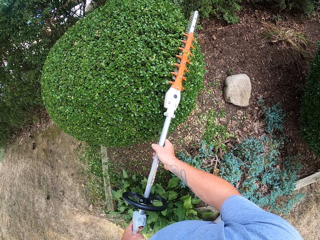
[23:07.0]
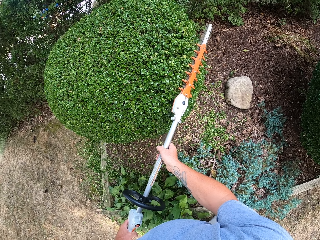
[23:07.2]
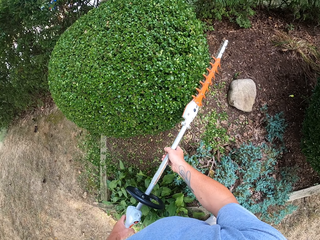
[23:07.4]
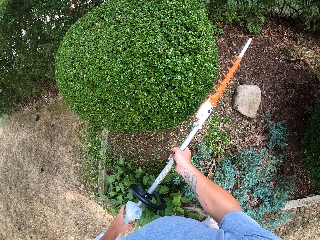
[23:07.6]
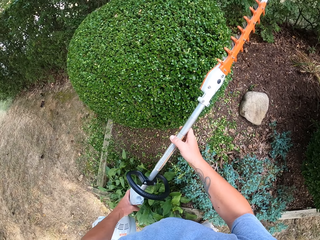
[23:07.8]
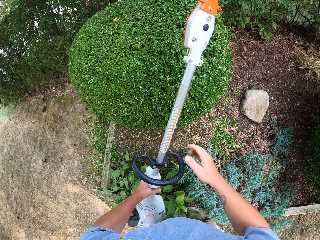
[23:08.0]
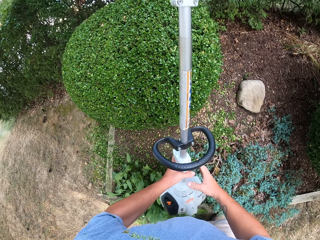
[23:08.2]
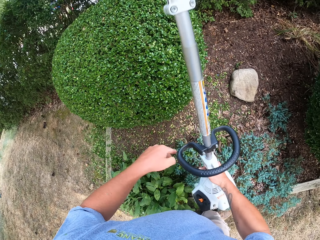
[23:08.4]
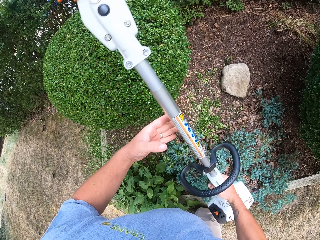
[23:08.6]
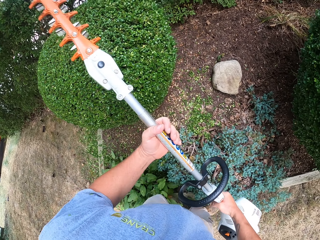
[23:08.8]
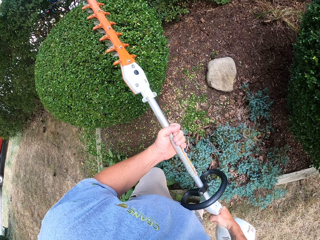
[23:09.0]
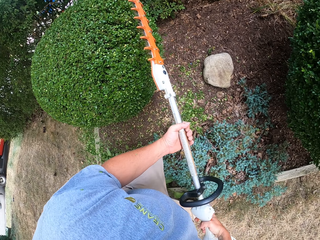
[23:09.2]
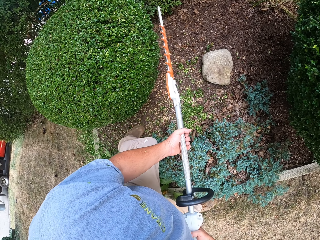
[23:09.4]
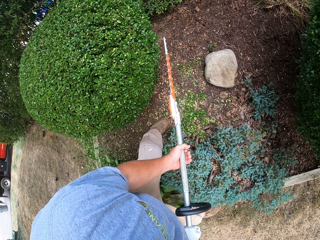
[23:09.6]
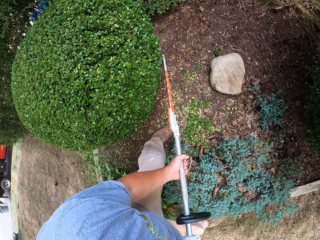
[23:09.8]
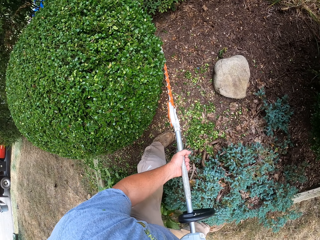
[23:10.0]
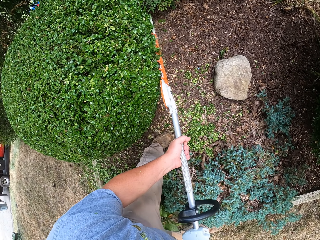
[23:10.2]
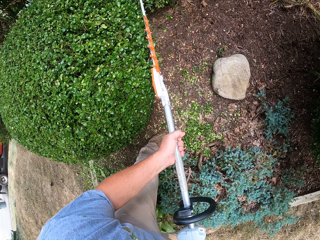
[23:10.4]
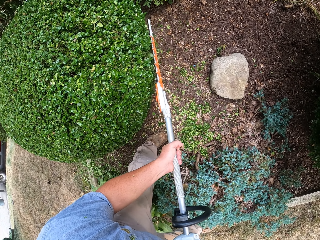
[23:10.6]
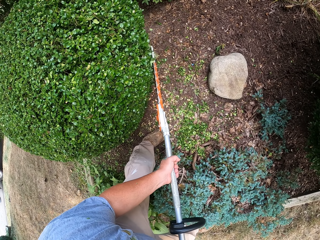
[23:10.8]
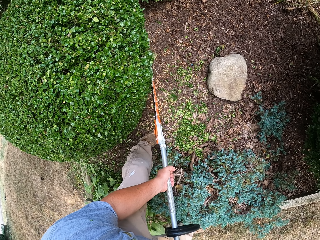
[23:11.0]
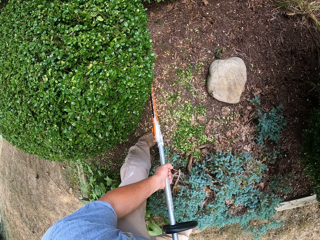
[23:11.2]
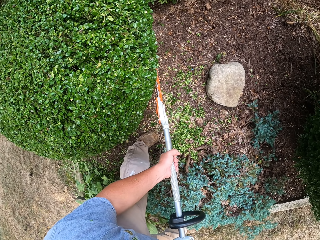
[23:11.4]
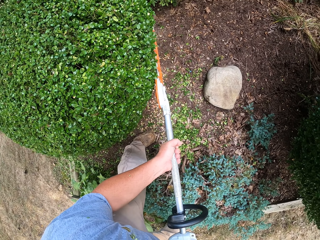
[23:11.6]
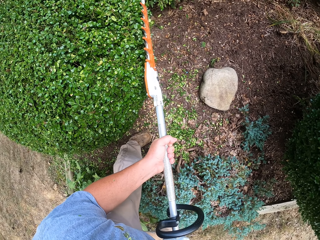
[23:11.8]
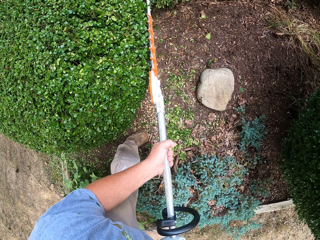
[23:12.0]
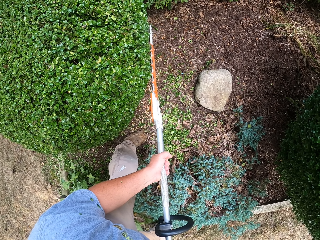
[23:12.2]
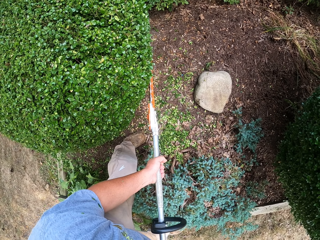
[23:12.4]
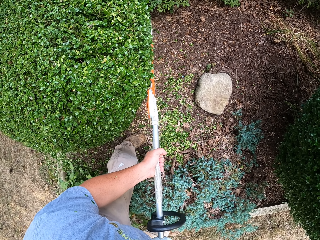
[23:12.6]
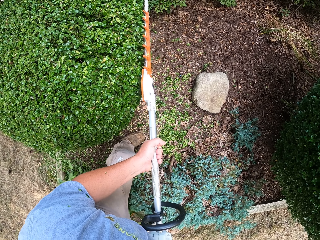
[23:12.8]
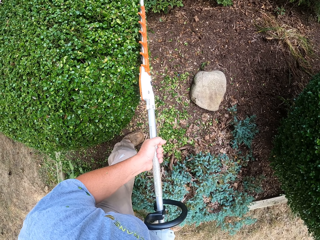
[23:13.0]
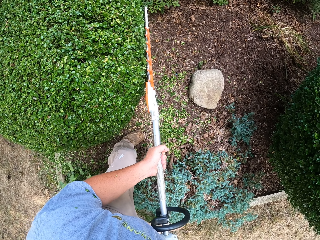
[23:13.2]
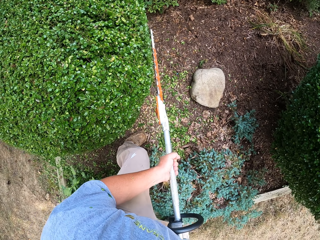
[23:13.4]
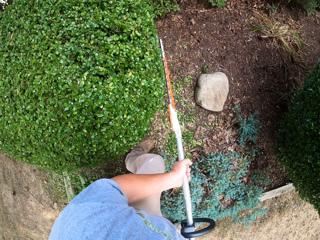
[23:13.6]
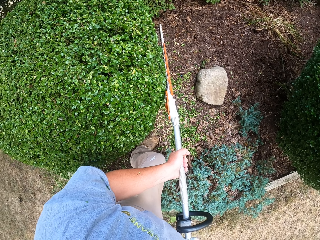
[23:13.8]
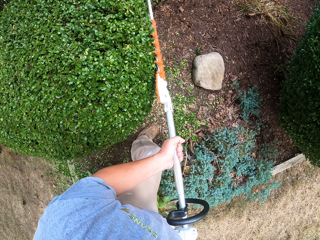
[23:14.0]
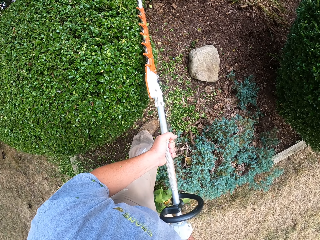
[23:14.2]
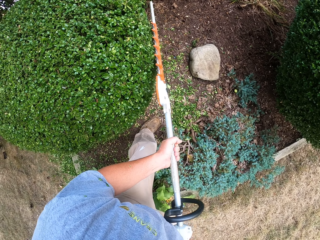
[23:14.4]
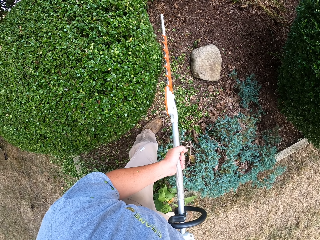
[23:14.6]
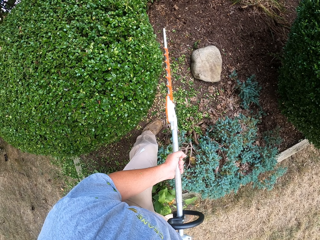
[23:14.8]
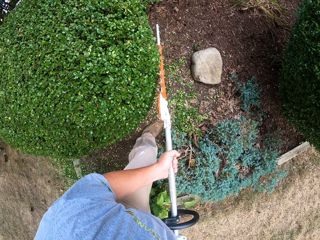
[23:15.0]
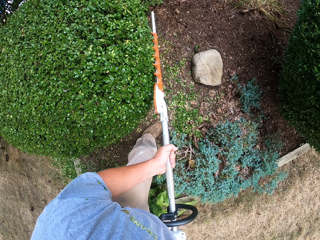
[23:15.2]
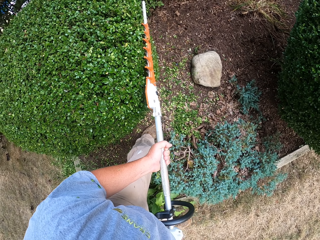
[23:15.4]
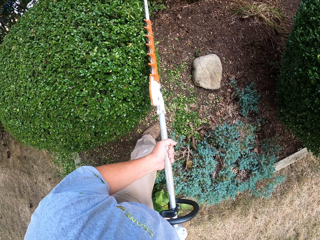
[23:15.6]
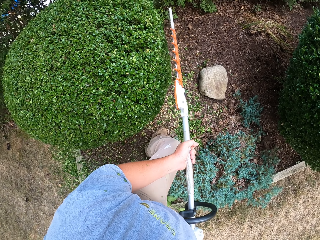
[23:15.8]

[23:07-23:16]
The camera wearer adjusts the hedge trimmer on his hands. He exchanges the hedge trimmer on his hands. He trims a plant with the hedge trimmer.

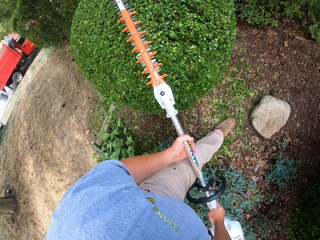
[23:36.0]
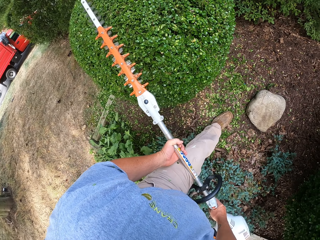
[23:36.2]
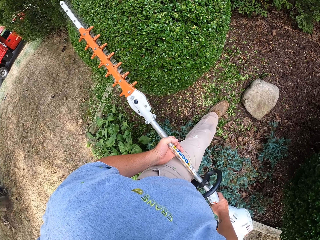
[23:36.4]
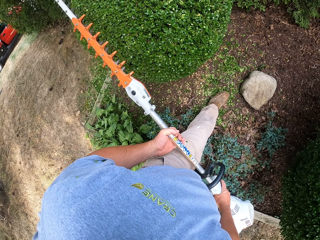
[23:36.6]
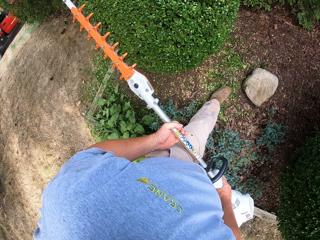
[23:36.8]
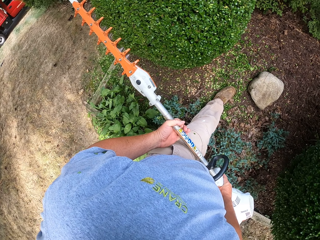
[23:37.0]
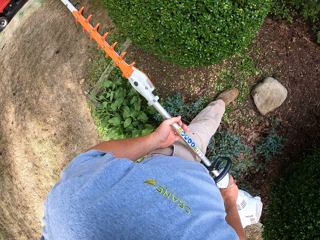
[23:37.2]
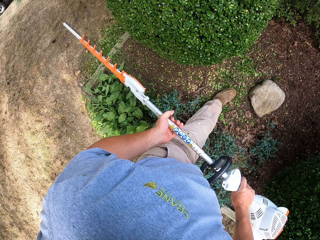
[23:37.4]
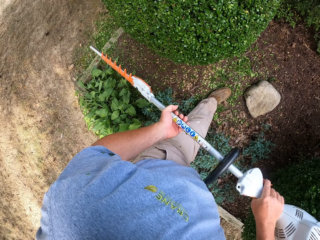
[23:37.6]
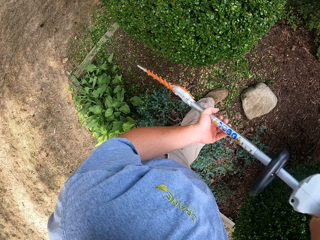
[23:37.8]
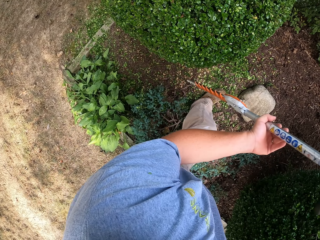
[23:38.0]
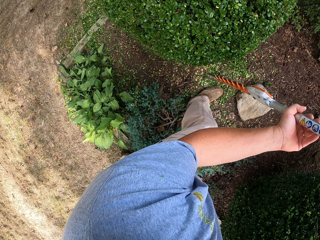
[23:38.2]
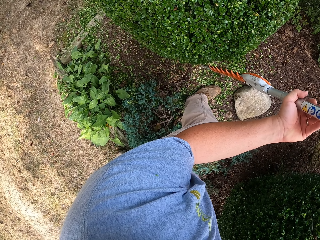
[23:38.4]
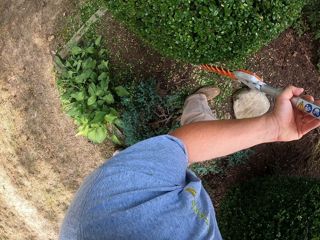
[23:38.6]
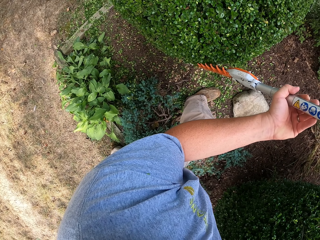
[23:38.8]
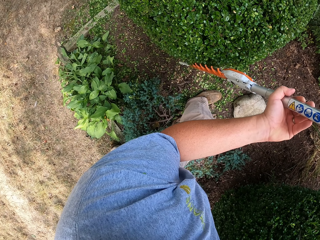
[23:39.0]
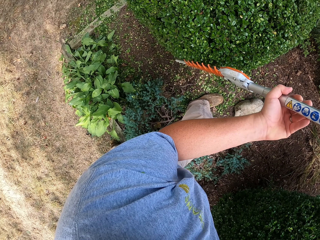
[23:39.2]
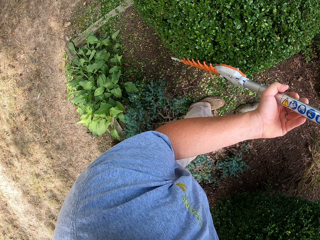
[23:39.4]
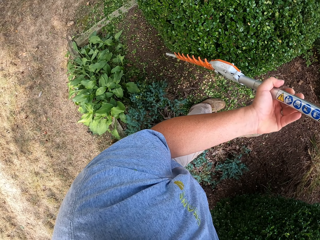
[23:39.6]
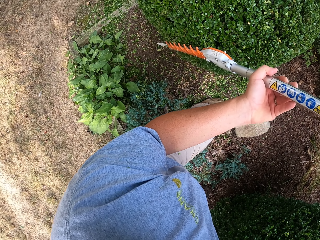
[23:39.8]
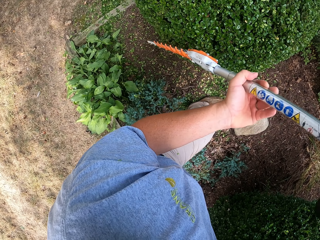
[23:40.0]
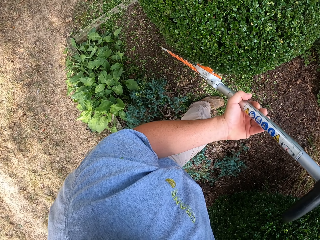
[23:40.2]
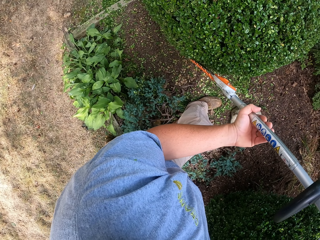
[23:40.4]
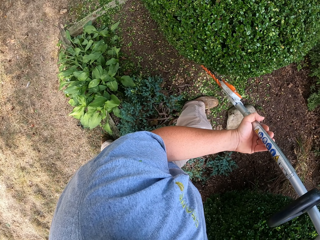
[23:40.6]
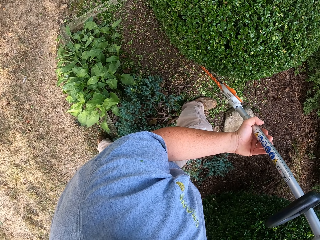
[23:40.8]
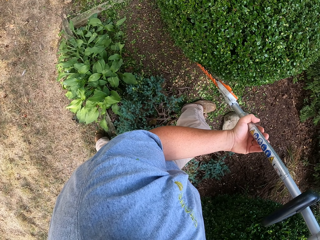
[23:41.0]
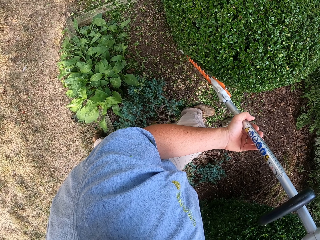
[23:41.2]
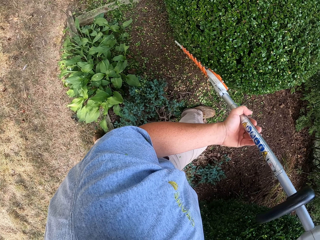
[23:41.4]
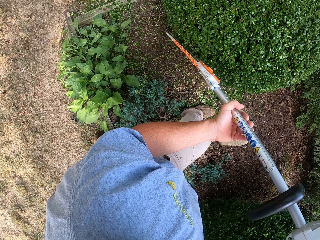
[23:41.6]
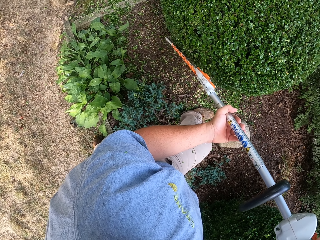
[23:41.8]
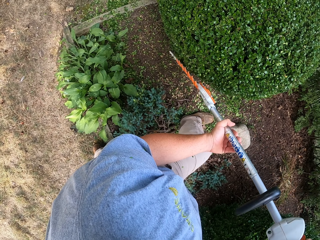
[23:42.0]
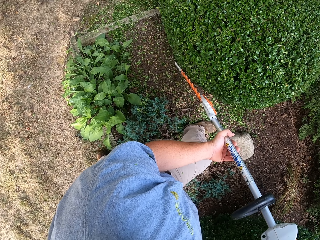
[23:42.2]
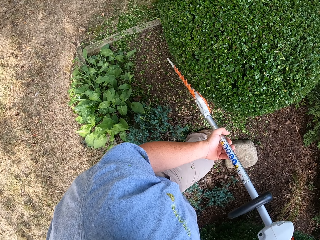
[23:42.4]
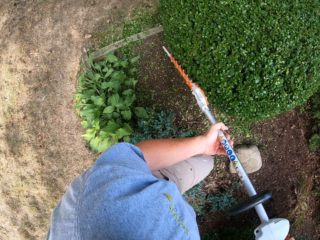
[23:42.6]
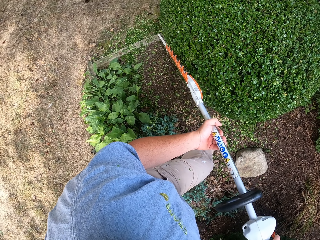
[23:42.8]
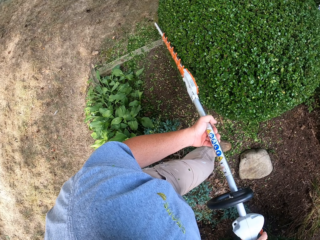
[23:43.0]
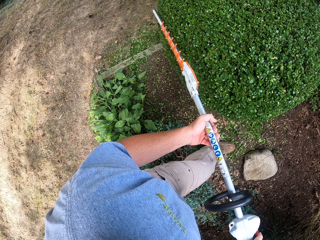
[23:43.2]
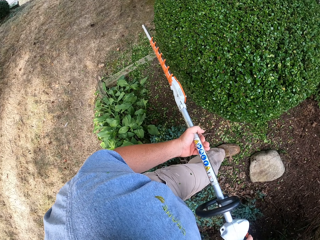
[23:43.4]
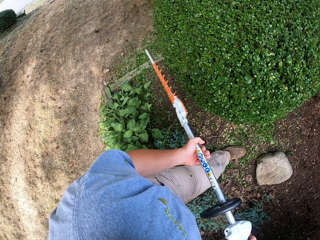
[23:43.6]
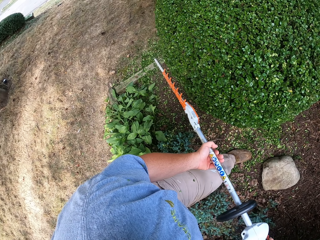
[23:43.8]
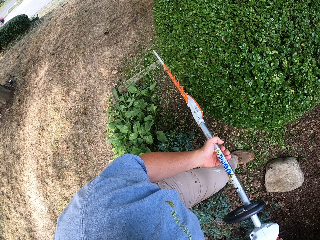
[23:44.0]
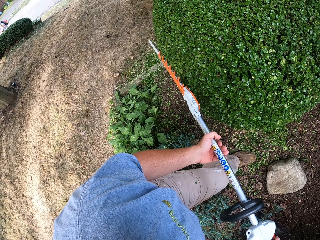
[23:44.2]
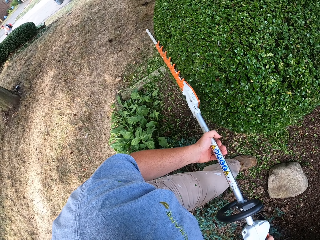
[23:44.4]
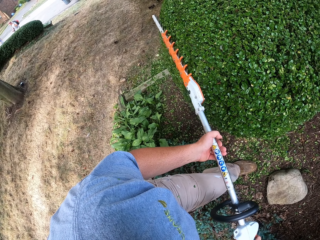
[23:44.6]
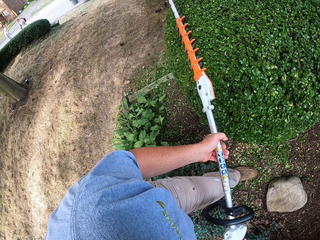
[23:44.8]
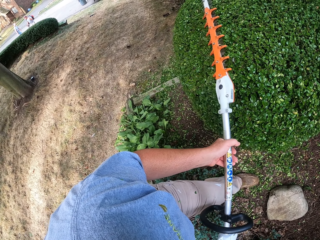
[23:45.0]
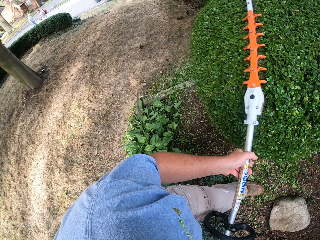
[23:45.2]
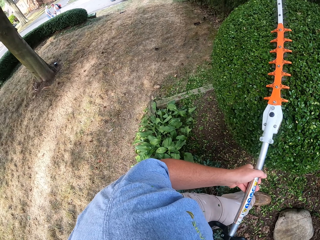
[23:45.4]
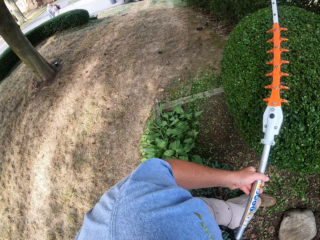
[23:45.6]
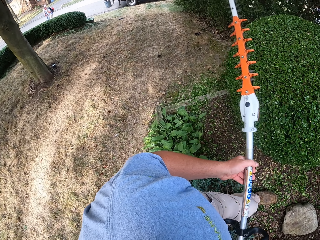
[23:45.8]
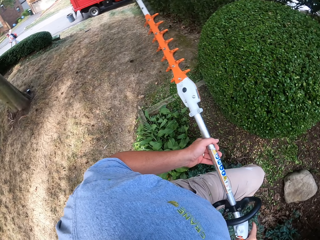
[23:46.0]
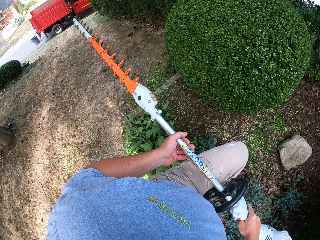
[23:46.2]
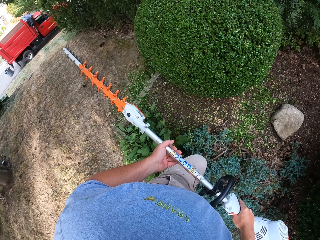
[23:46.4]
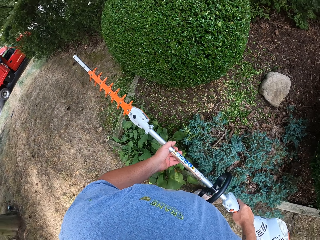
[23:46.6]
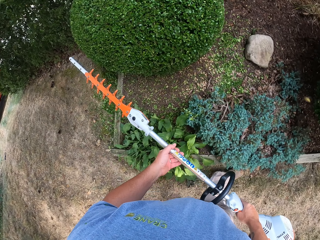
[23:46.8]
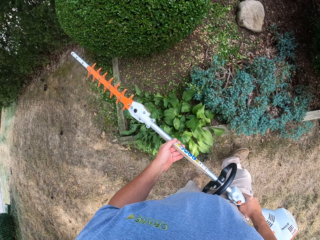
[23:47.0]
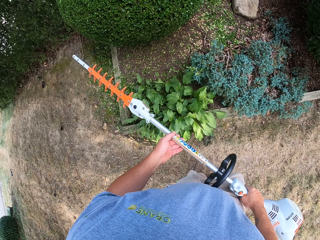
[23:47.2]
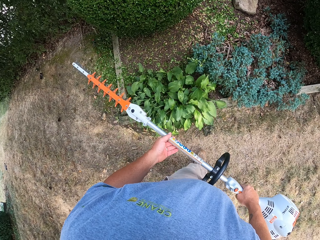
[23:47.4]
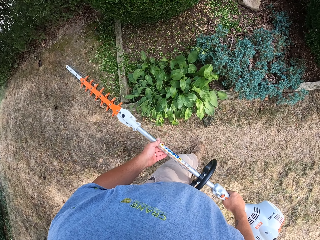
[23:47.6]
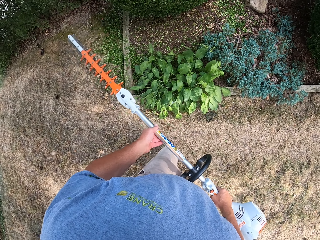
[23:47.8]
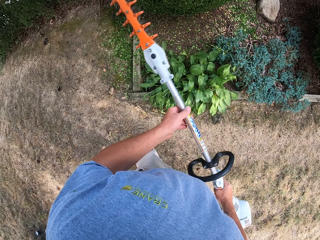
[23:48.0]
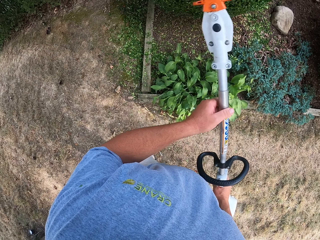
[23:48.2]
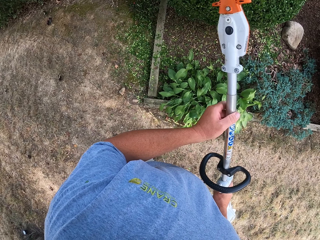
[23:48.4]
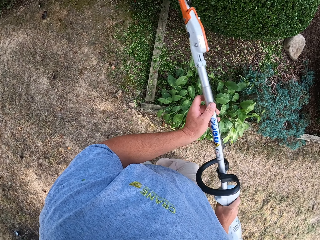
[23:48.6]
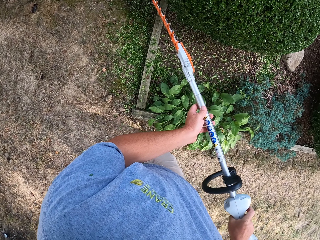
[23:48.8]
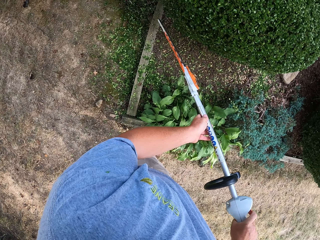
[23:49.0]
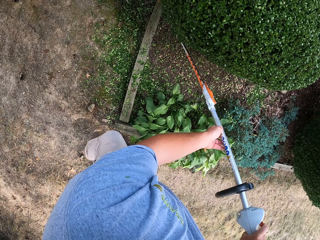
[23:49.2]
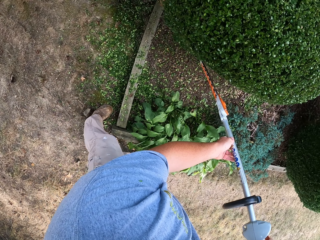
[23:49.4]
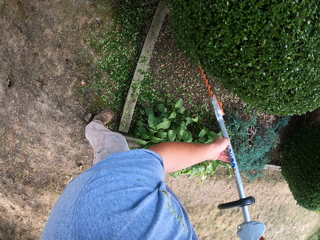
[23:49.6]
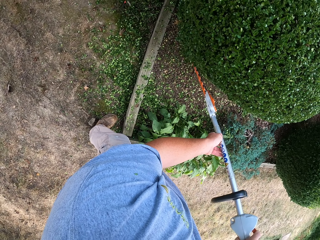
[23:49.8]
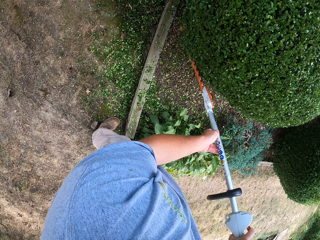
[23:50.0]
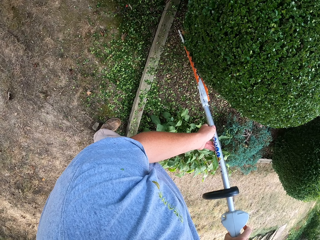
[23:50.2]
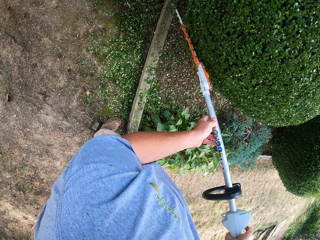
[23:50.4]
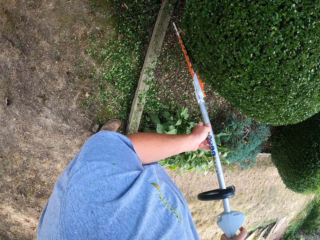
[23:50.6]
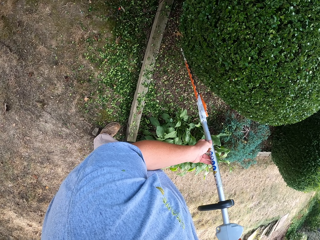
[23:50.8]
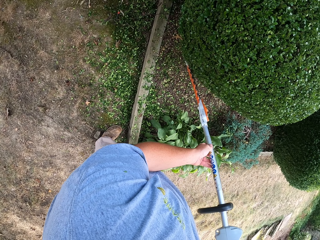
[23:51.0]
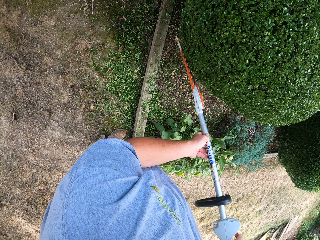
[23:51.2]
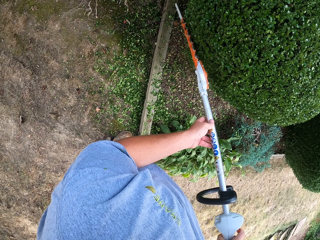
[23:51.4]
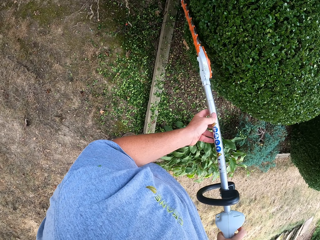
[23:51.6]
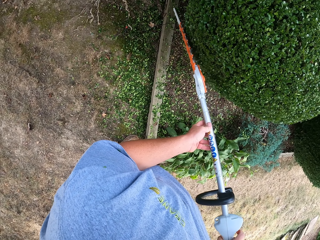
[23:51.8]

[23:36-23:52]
The camera wearer looks around the compound. They trim a plant with a hedge trimmer. They look around the plant. They trim the plant with the hedge trimmer.
